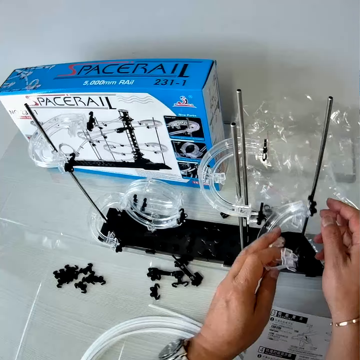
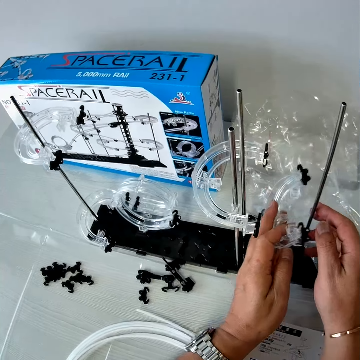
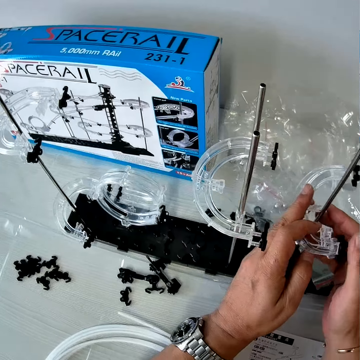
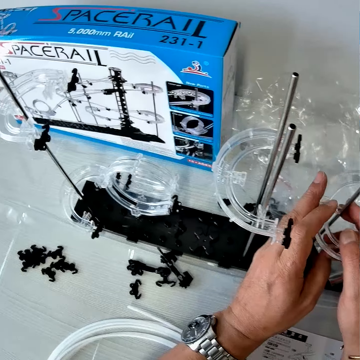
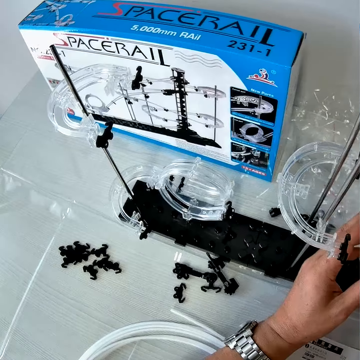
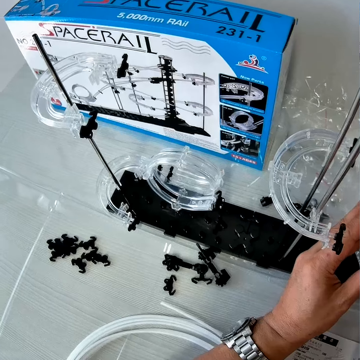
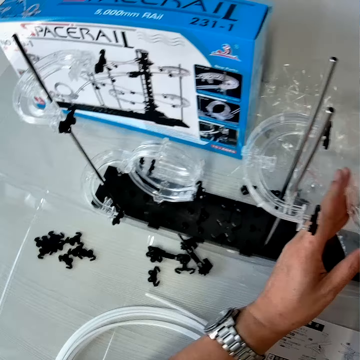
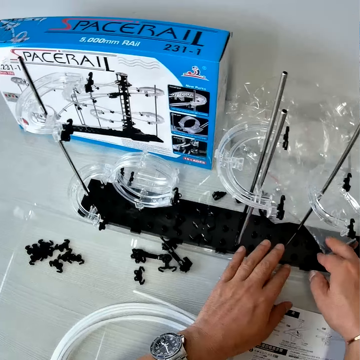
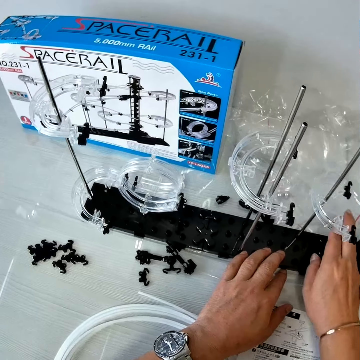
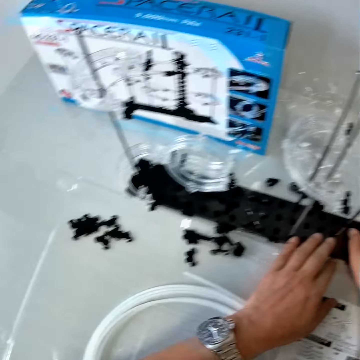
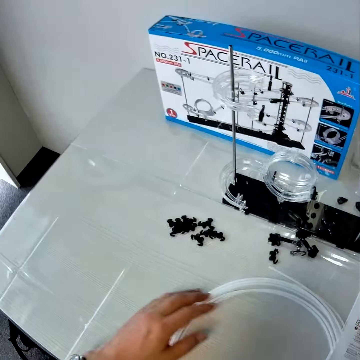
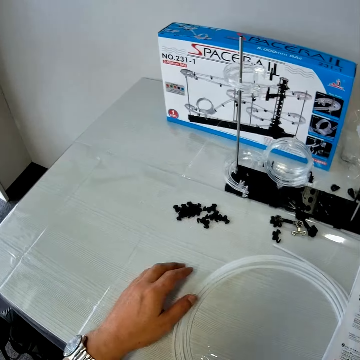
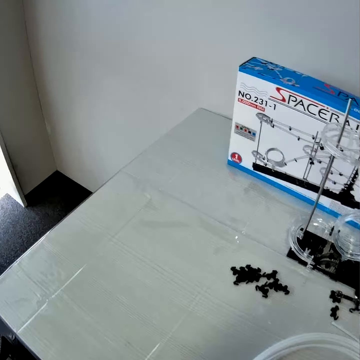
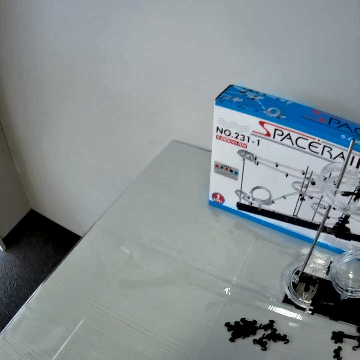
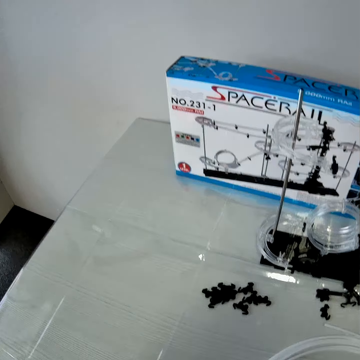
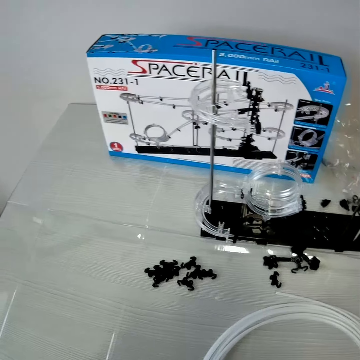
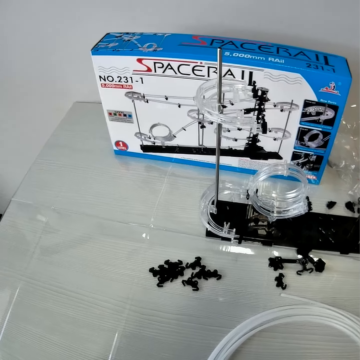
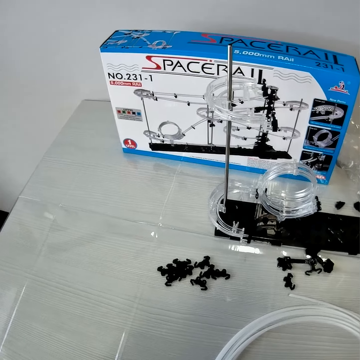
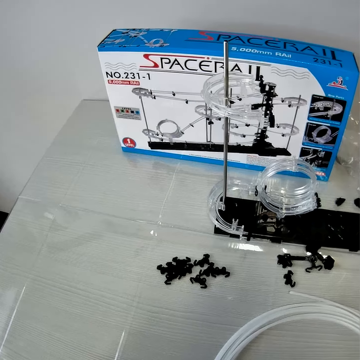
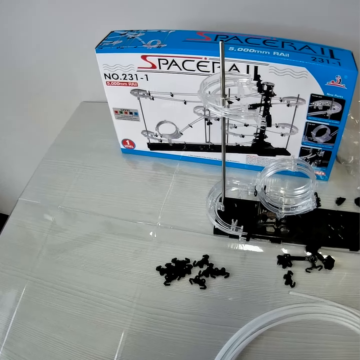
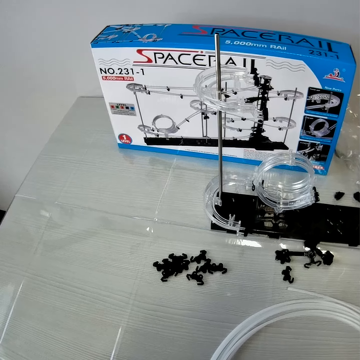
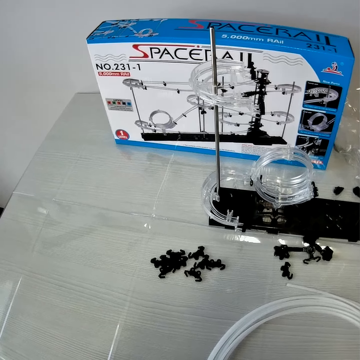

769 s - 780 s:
The camera wearer picks a piece of the mechanical model from the table with his left hand. He clips the piece of the mechanical model in his left hand on an iron rod of the mechanical model on the table. He moves a polythene paper, looks around the table and looks at the construction.

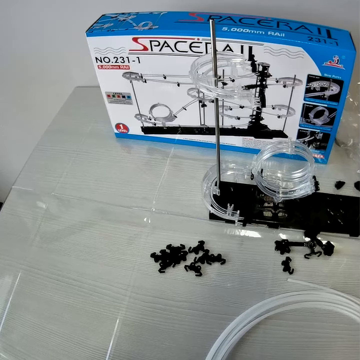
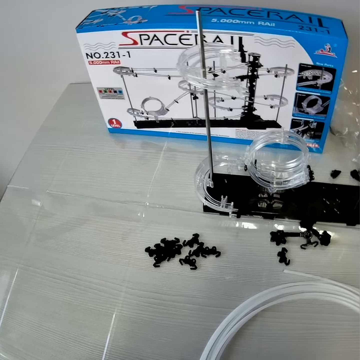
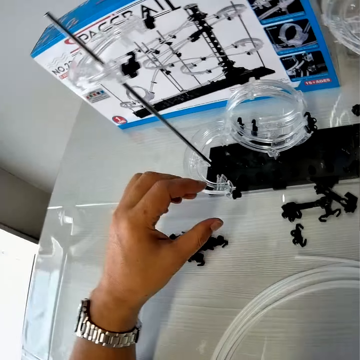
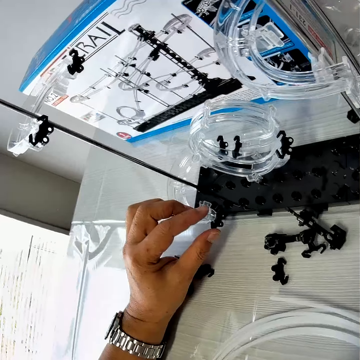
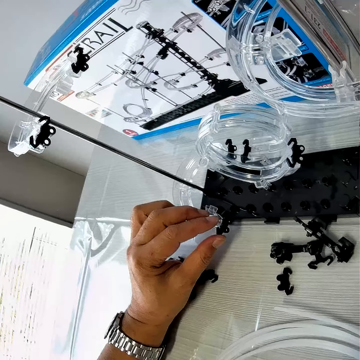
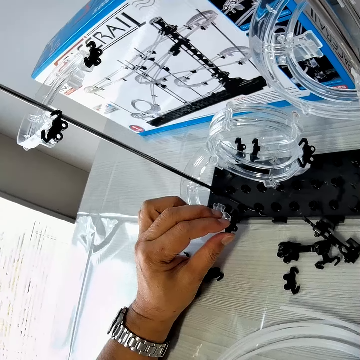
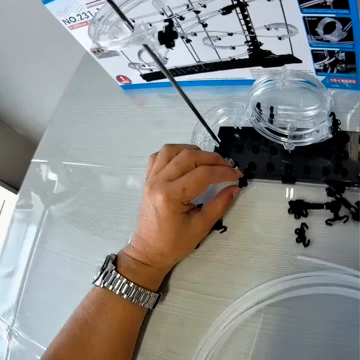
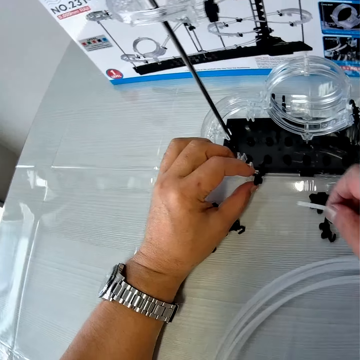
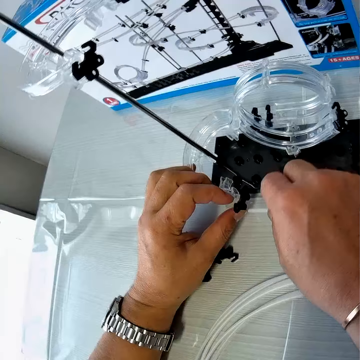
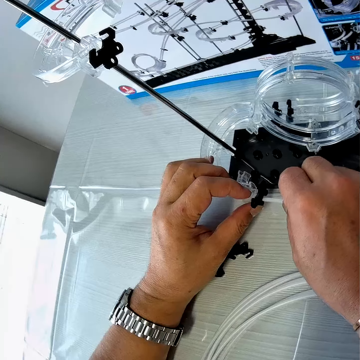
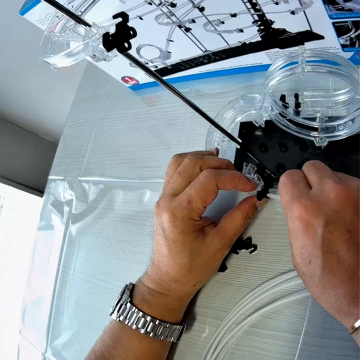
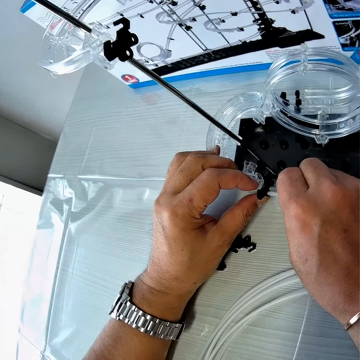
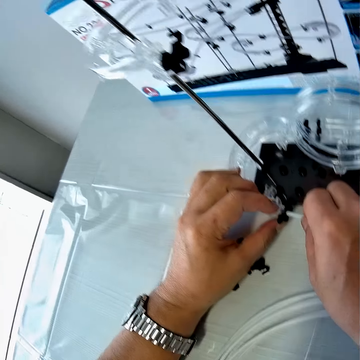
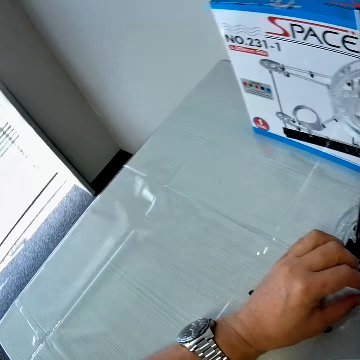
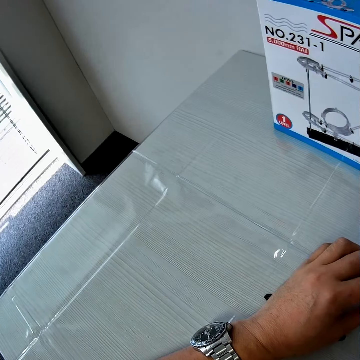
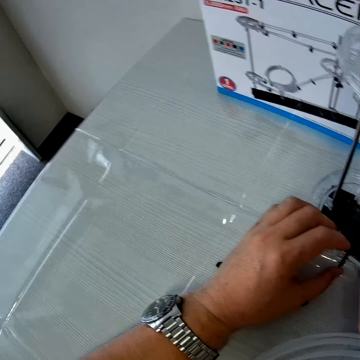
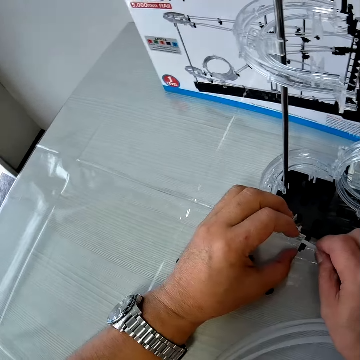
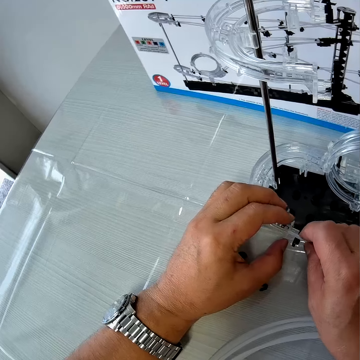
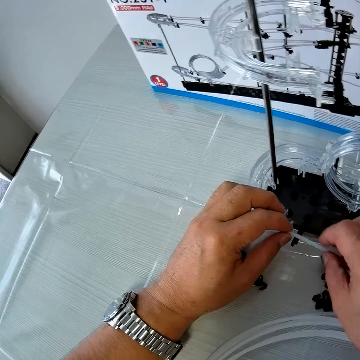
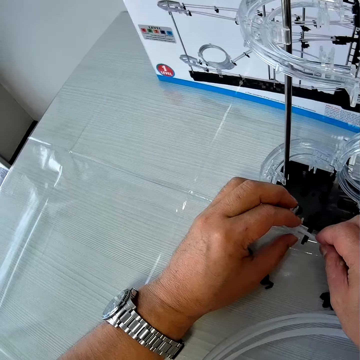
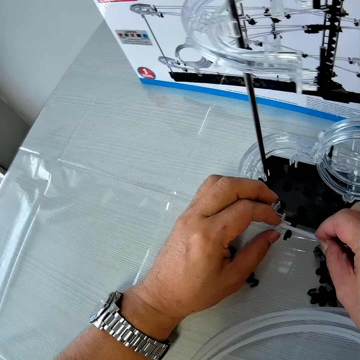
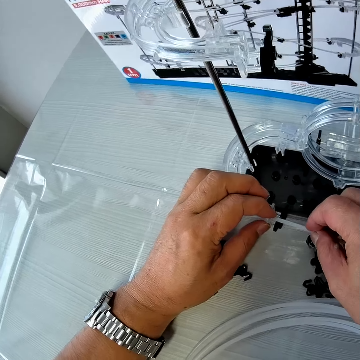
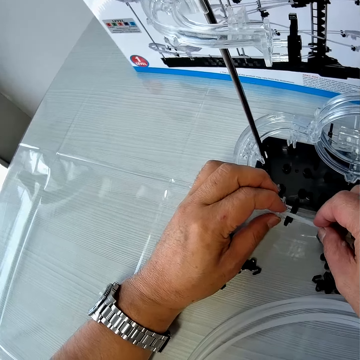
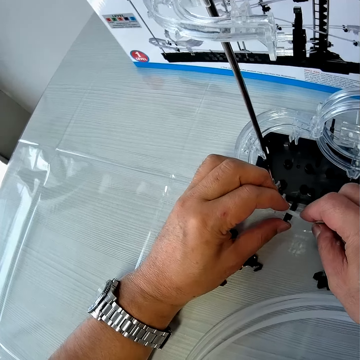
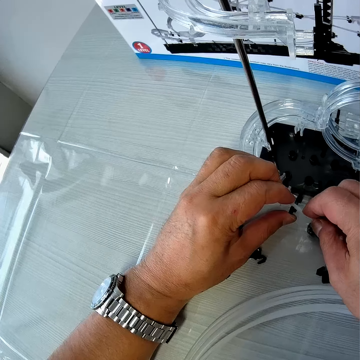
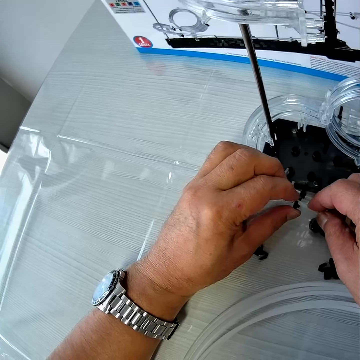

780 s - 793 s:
The camera wearer places his left hand on the piece of the mechanical model or space rail corner on the table. He picks the rail. He places the wire in the piece of the mechanical model on the table with his right hand. He looks around the table. He places the rail on the space rail corner.

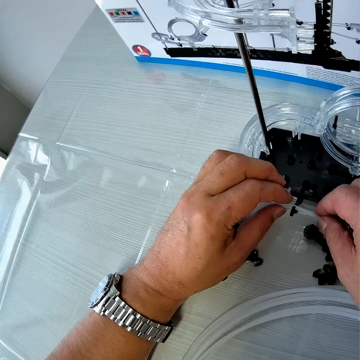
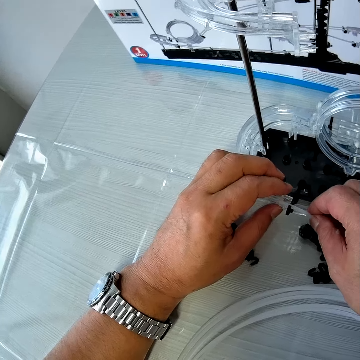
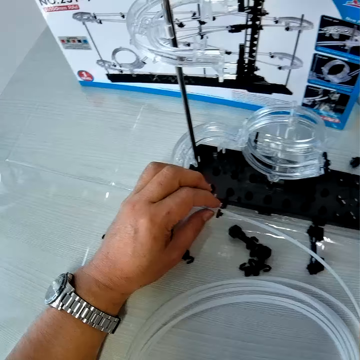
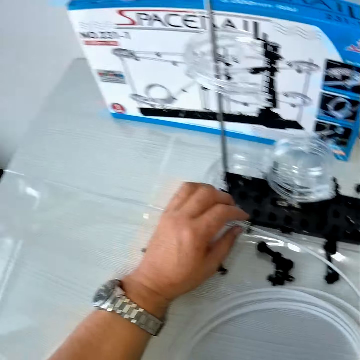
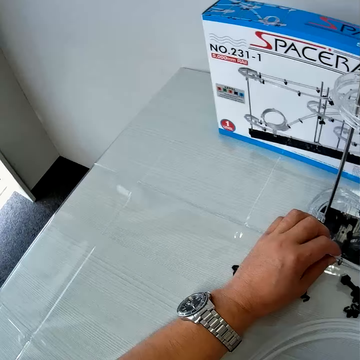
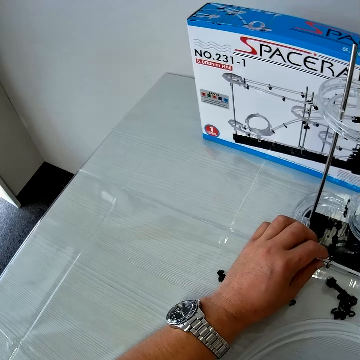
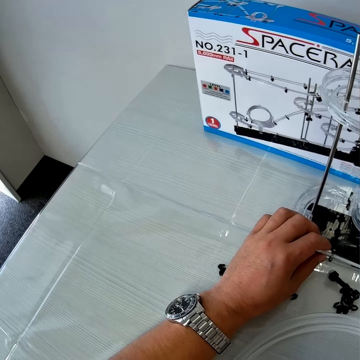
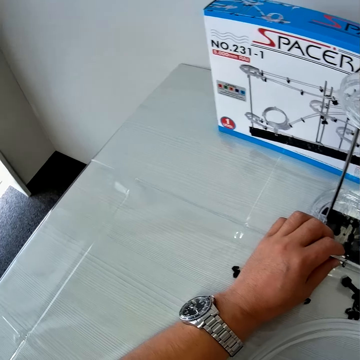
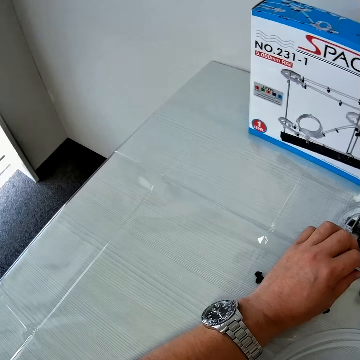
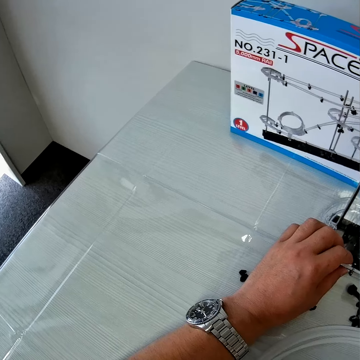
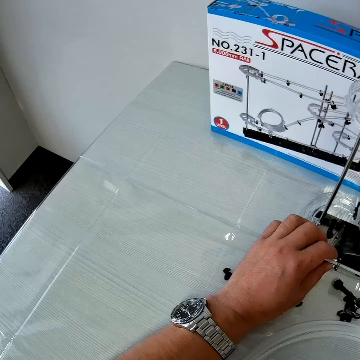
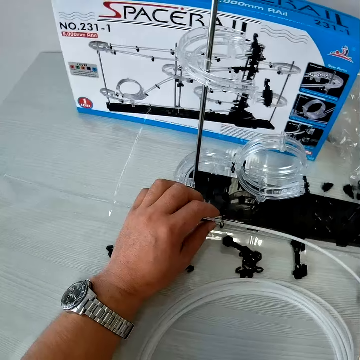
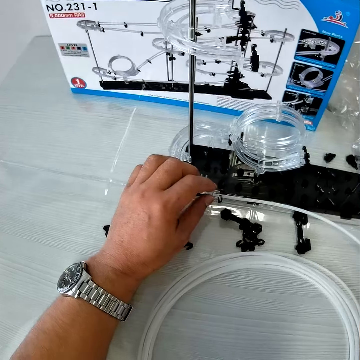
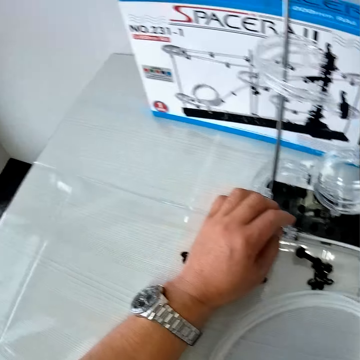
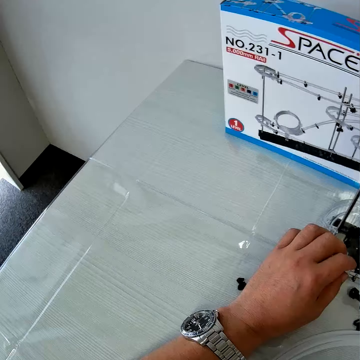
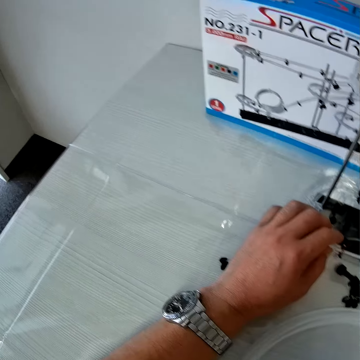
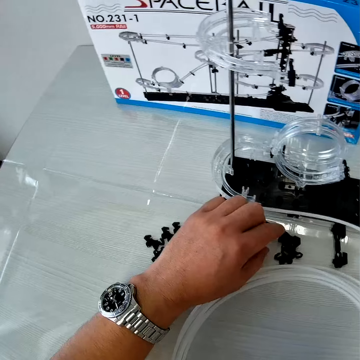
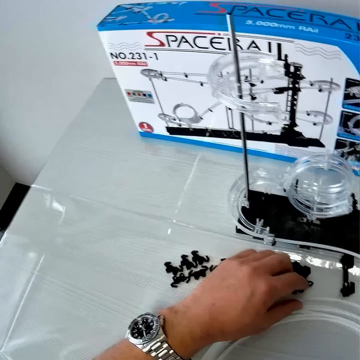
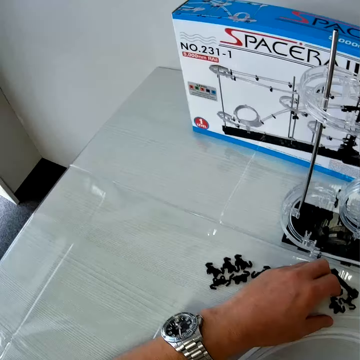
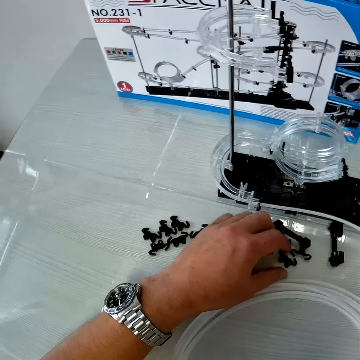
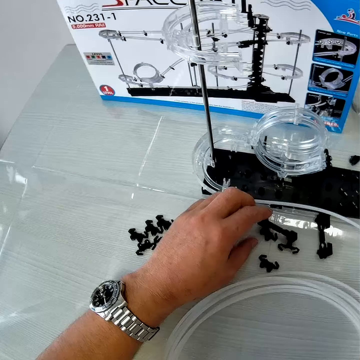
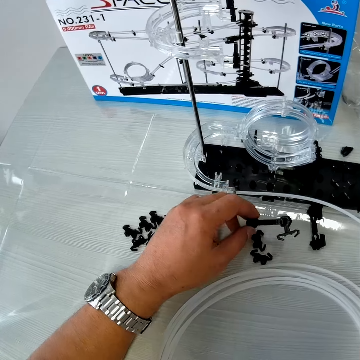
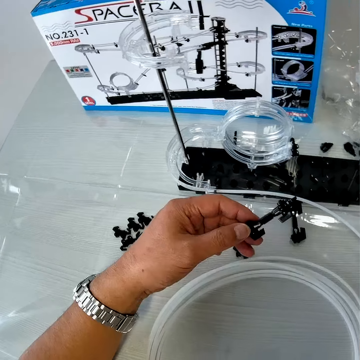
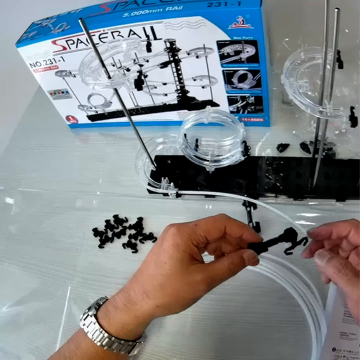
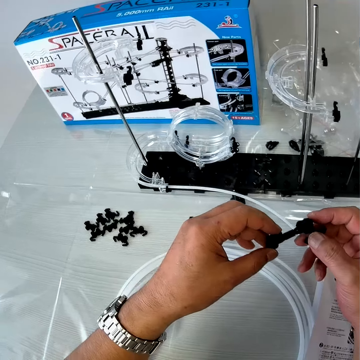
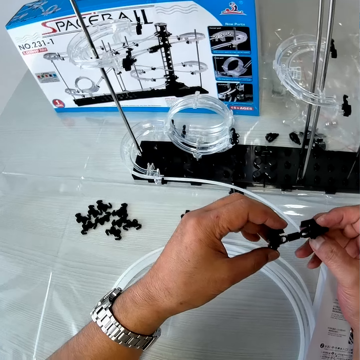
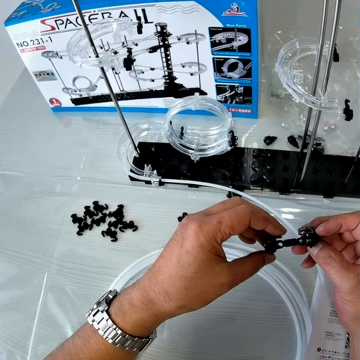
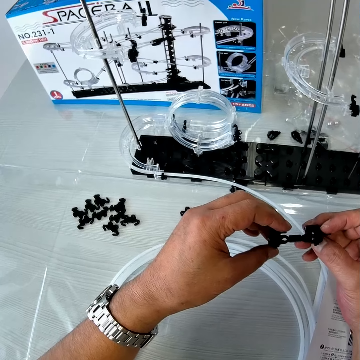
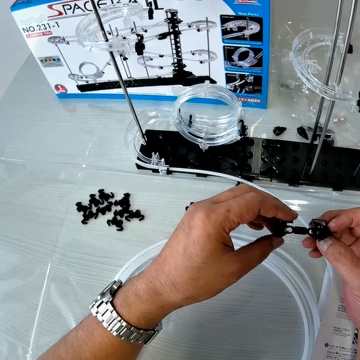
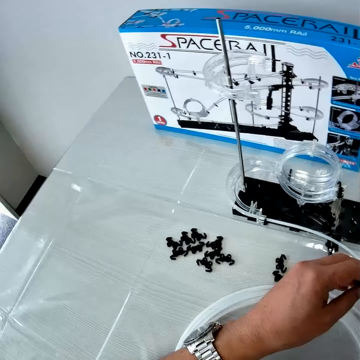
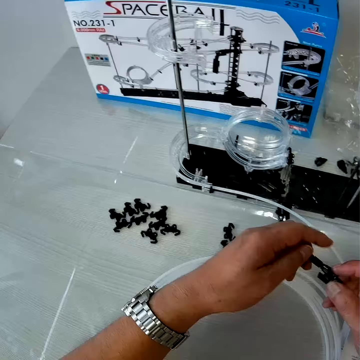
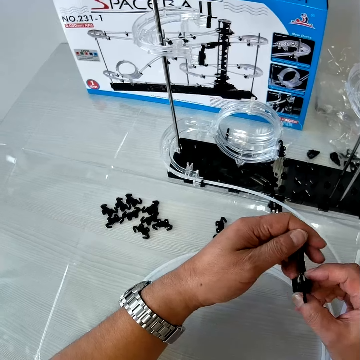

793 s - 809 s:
The camera wearer looks around the table. He moves the shaft holders. He picks a piece of the mechanical model from the table with his left hand. He handles the piece of the mechanical model with both hands and checks the shaft holder.
